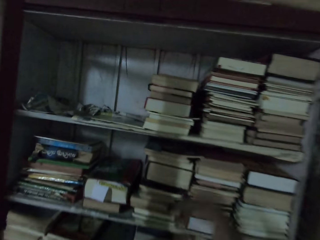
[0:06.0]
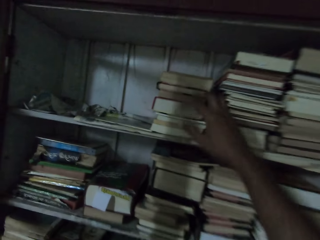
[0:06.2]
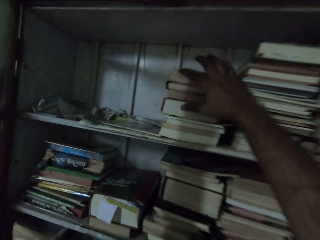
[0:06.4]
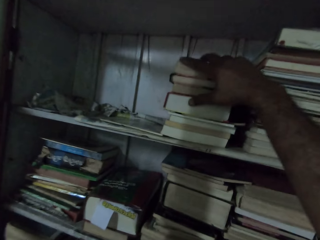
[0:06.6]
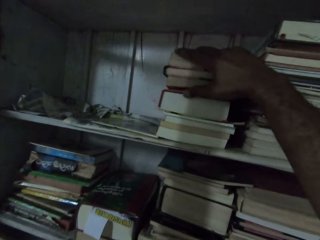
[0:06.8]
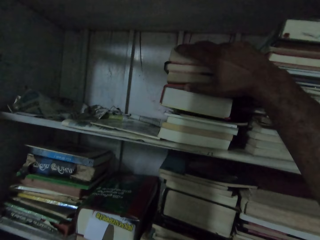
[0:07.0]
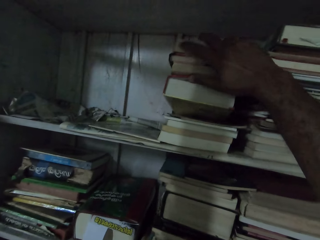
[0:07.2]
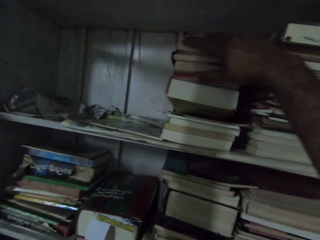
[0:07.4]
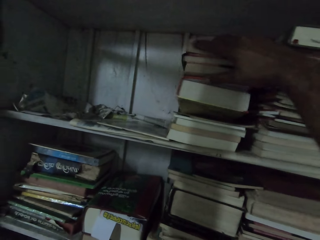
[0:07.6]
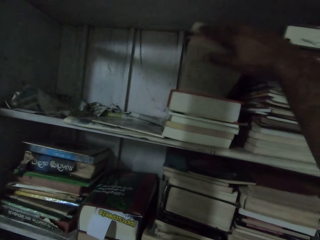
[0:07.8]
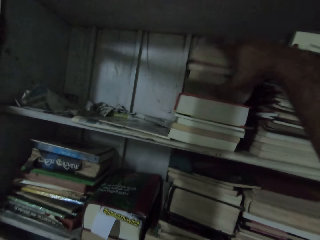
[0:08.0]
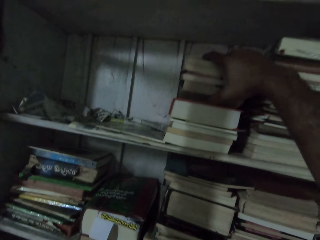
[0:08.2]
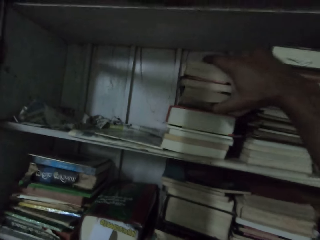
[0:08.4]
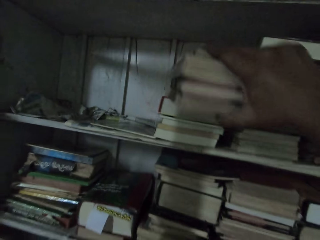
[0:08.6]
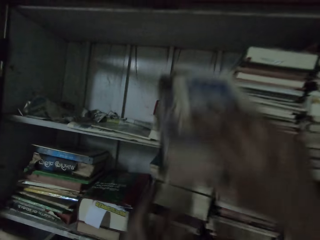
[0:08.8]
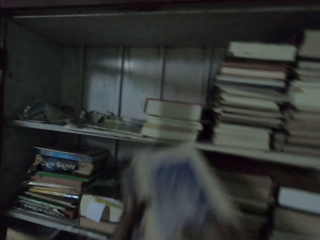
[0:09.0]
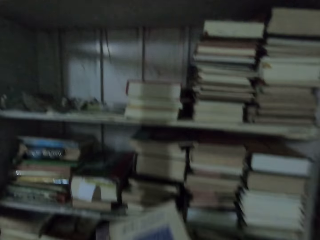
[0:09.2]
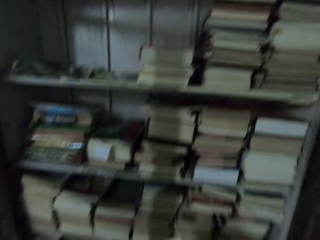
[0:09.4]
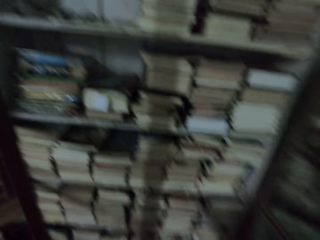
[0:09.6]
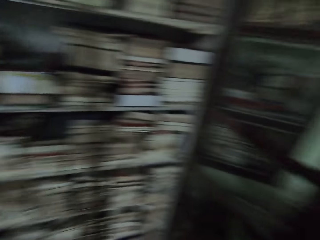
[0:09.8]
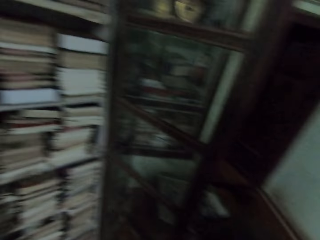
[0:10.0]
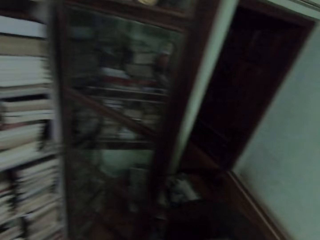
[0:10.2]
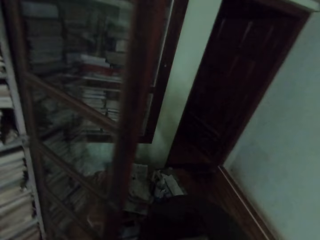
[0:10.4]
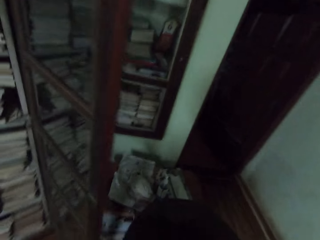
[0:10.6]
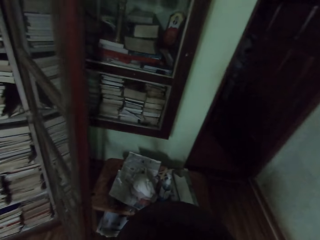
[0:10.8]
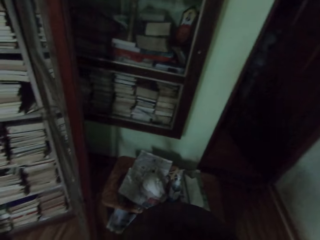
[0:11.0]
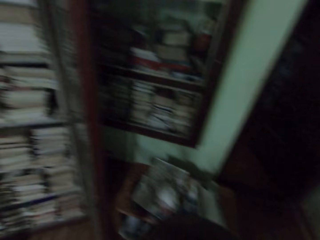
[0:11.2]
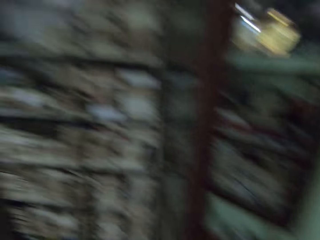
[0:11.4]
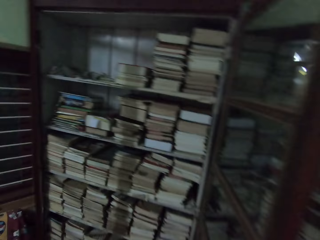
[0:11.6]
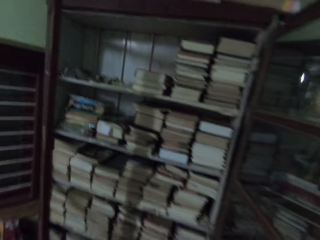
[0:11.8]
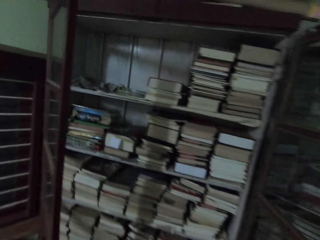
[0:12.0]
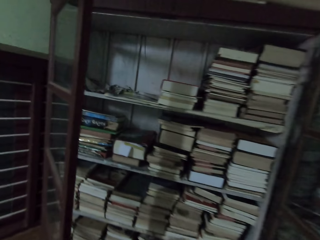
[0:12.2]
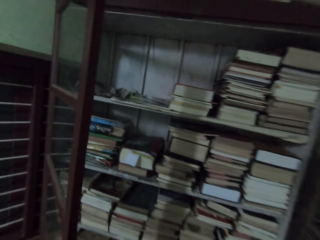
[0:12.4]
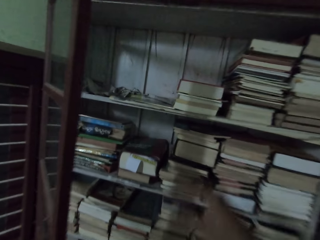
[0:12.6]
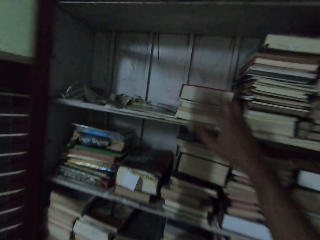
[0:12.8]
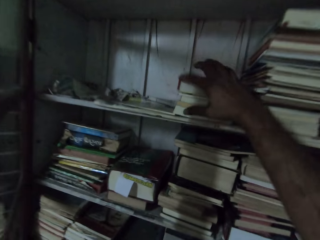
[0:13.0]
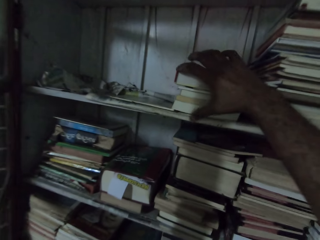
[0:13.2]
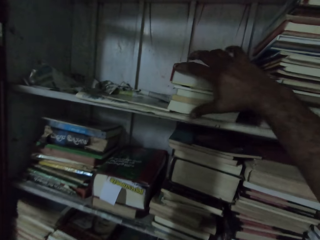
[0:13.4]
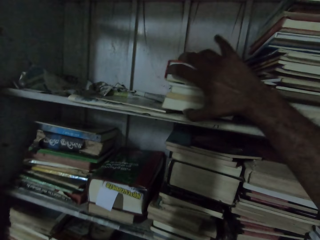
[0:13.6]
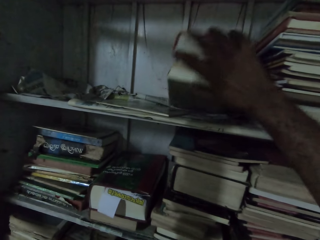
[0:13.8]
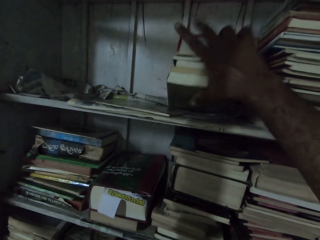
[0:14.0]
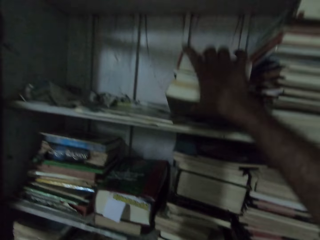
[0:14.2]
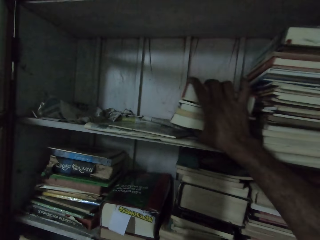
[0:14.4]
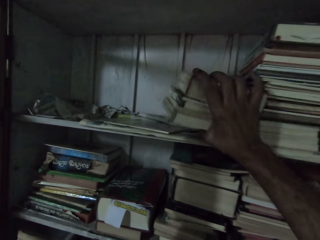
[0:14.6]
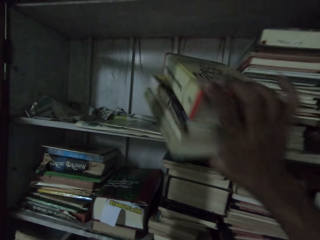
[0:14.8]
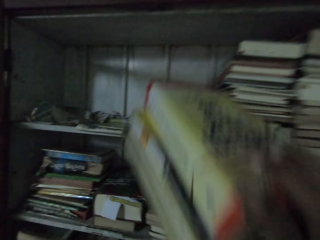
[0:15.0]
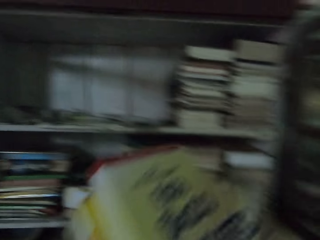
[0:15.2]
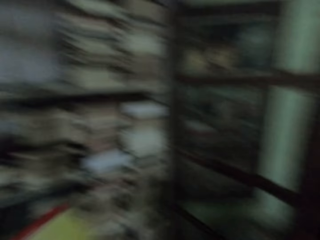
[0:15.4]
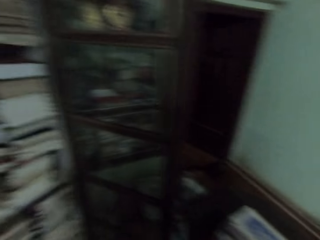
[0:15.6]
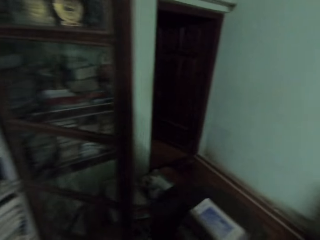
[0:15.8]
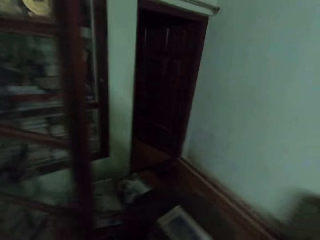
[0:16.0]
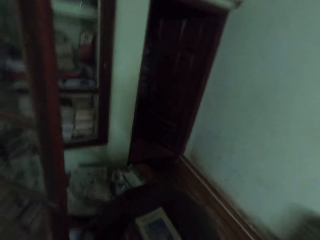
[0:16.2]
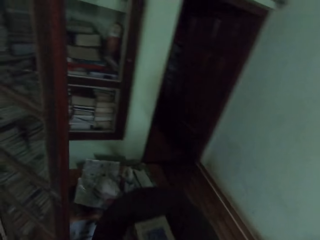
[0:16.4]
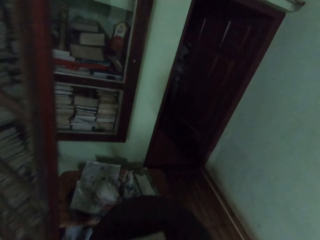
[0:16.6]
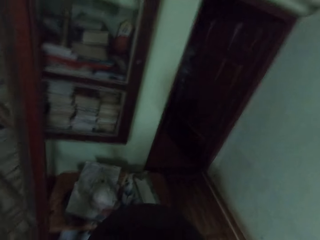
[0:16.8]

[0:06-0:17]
The camera wearer touches a book on the book shelf with her right hand. She carries the book from the book shelf with her right hand. She removes the book from the book shelf with her right hand. She puts books on the table. She touches a book on the book shelf with her right hand. She carries the book from the book shelf with her right hand. She removes the book from the book shelf with her right hand.

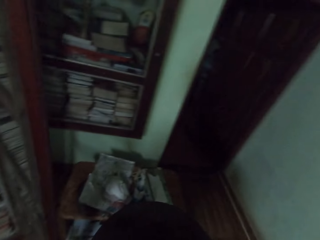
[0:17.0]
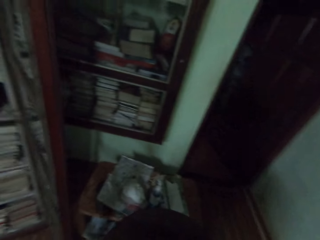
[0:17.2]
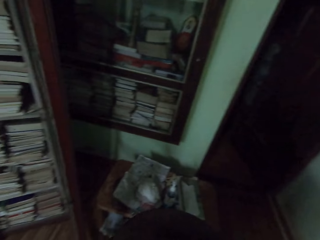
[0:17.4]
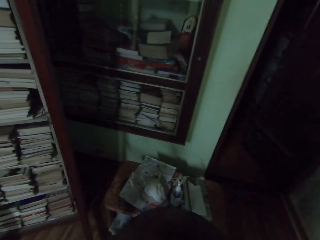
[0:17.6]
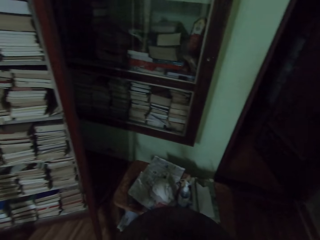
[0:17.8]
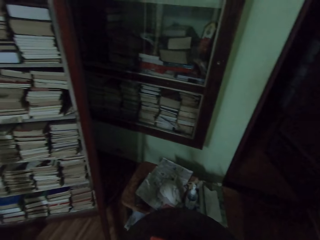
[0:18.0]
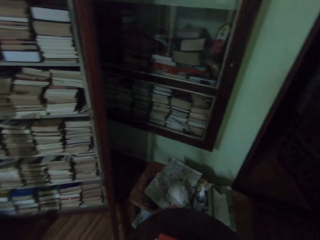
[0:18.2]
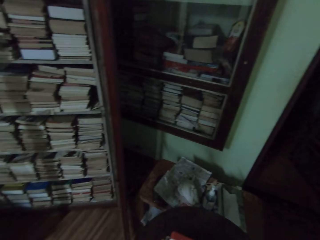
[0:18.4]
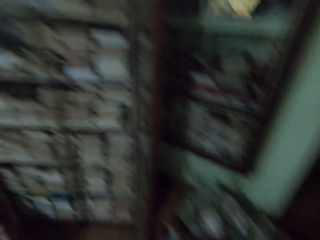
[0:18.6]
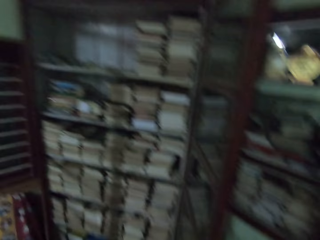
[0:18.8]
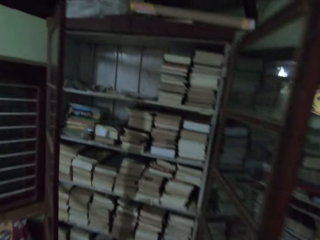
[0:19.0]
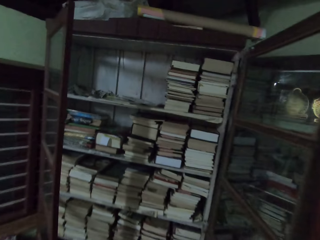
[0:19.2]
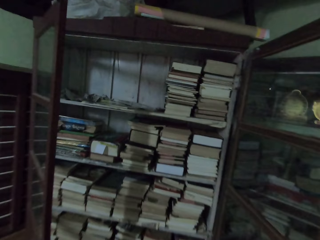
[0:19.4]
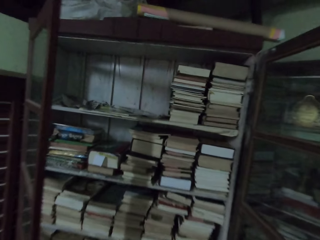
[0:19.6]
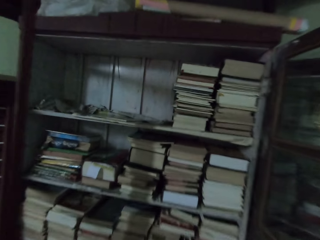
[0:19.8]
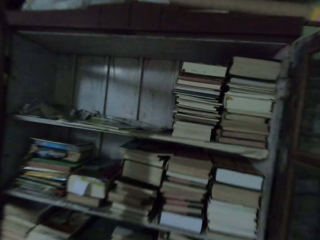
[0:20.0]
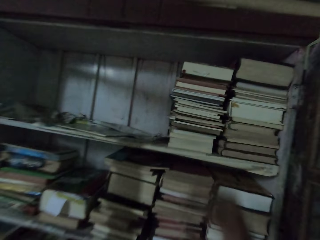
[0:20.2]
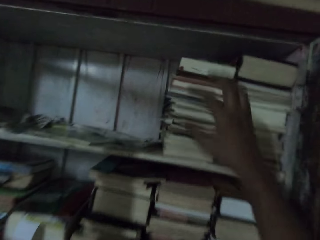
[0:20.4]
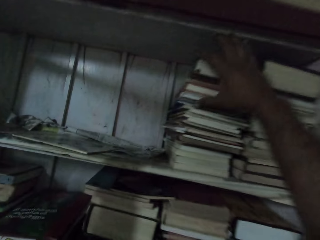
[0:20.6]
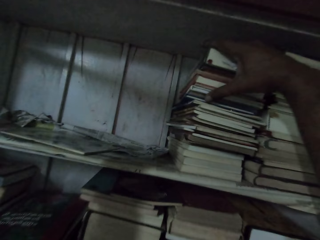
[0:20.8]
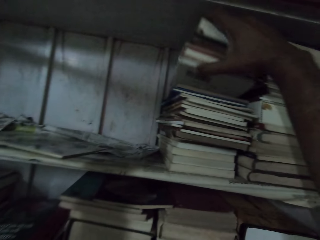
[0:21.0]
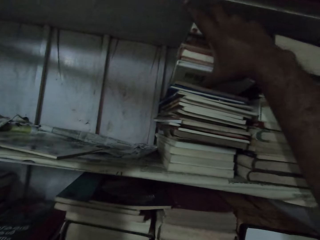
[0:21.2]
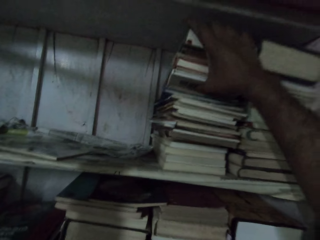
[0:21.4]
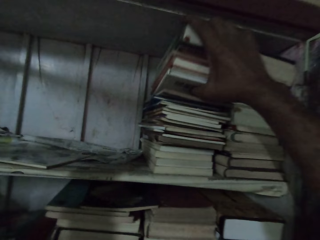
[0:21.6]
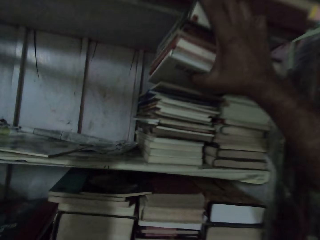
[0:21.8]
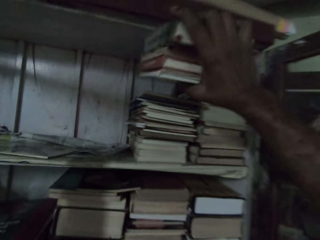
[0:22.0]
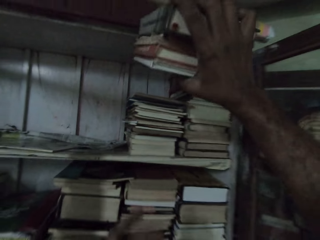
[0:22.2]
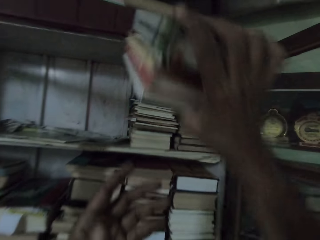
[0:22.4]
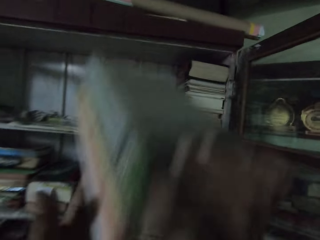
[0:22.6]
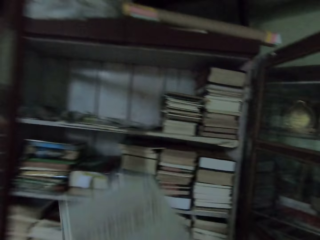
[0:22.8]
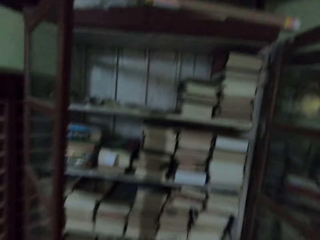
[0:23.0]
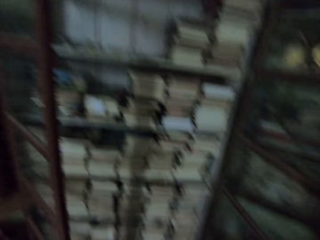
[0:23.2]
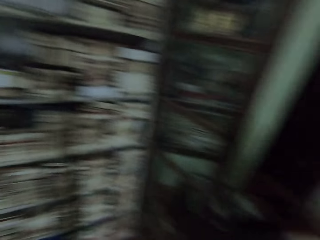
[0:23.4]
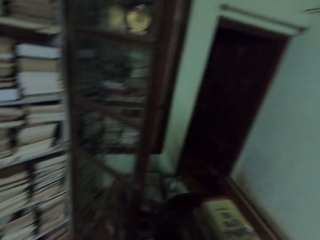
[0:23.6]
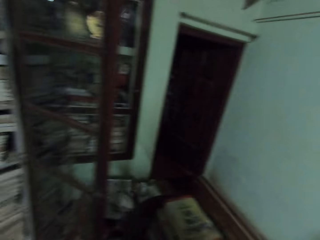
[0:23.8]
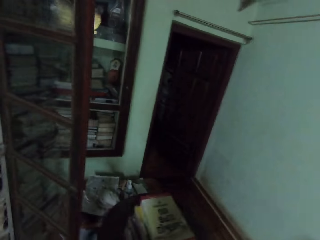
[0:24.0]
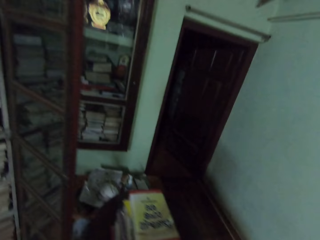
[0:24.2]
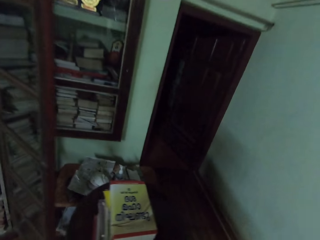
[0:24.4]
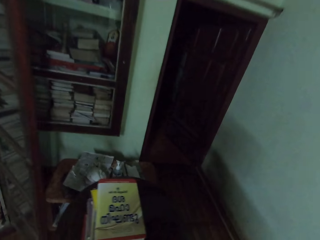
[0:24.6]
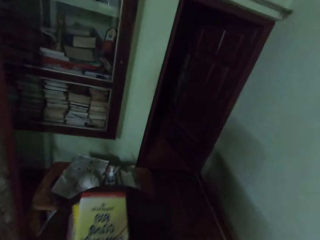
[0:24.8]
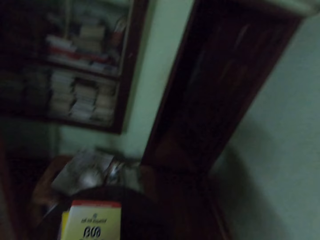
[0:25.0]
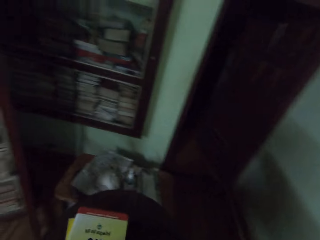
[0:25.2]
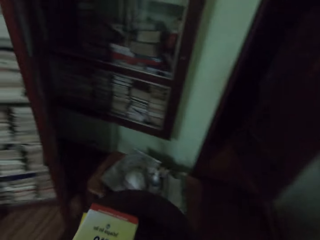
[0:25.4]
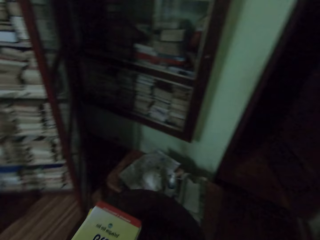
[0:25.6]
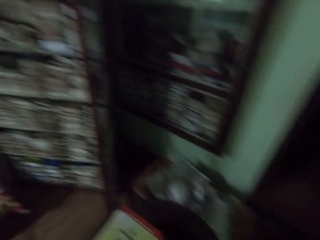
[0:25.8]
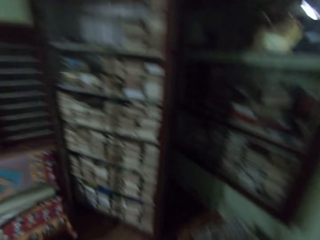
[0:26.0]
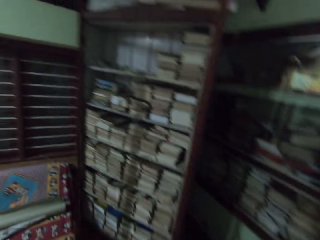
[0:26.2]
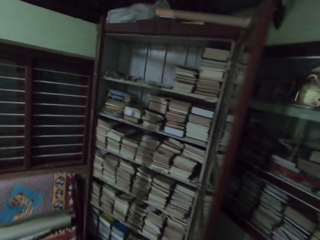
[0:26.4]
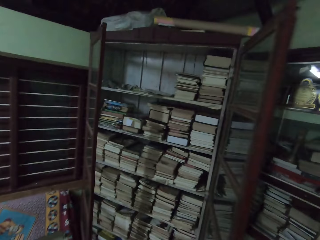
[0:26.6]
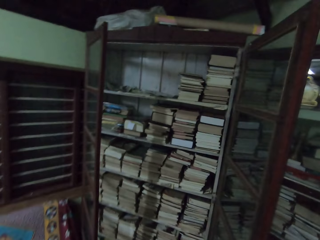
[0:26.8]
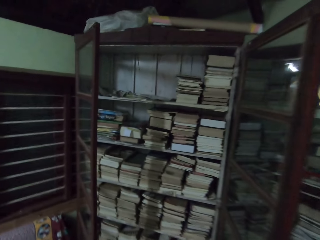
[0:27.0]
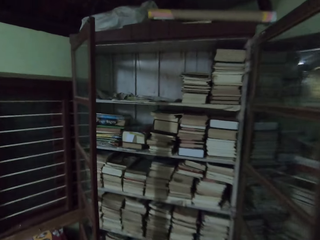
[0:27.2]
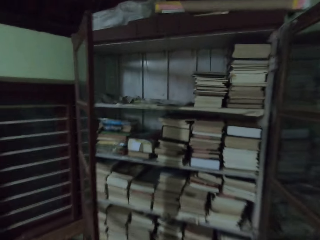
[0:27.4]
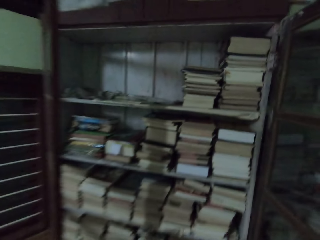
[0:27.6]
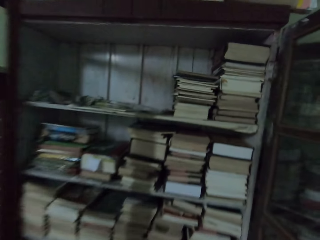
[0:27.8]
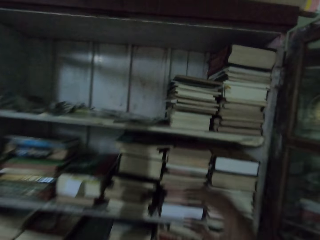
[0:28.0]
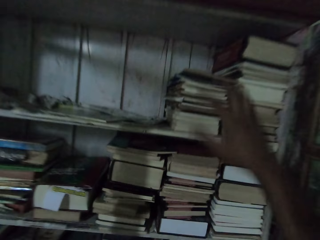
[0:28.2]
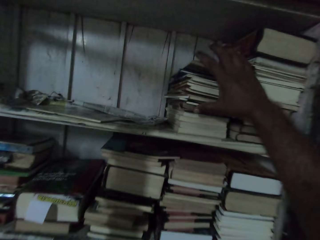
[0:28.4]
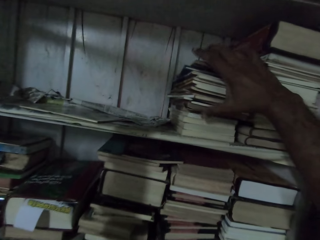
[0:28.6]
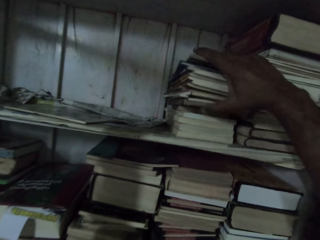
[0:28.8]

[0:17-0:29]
The camera wearer puts books on the table. She touches a book on the book shelf with her right hand. She carries the book from the book shelf with her right hand. She removes the book from the book shelf with her right hand. She puts books on the table.
